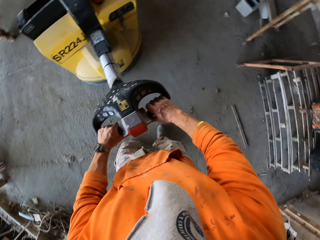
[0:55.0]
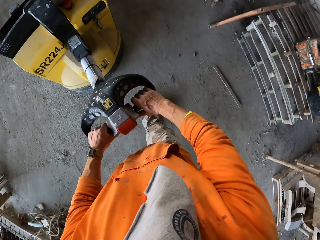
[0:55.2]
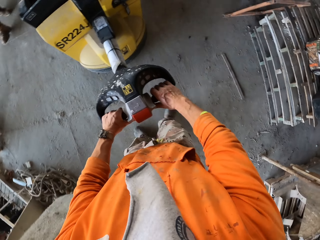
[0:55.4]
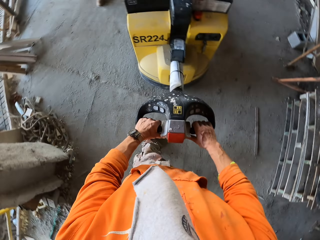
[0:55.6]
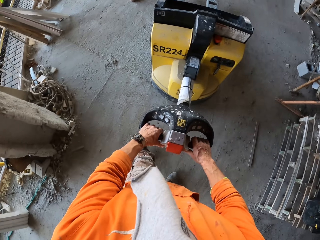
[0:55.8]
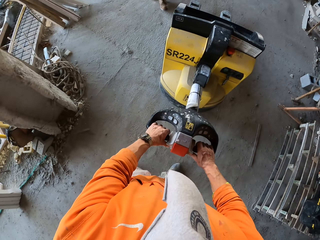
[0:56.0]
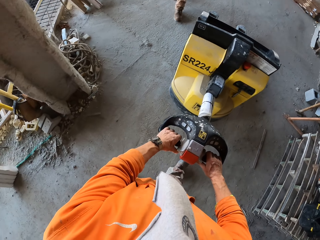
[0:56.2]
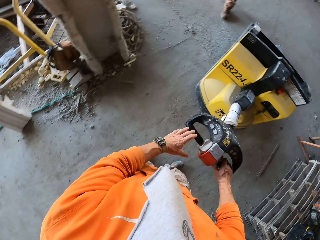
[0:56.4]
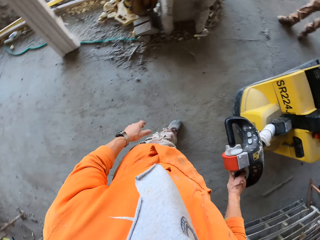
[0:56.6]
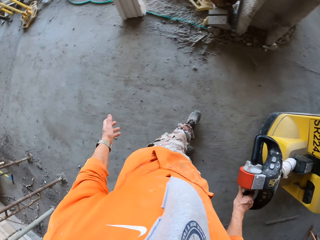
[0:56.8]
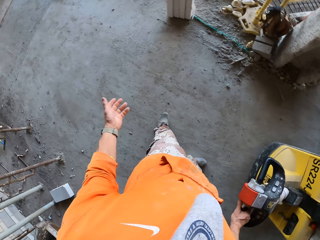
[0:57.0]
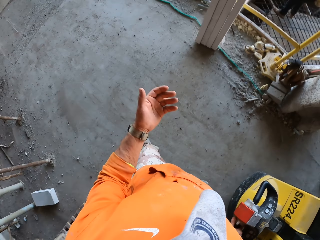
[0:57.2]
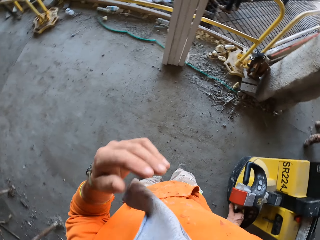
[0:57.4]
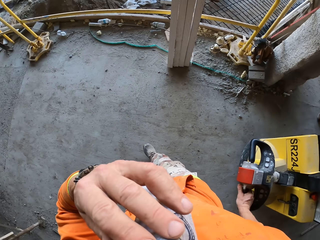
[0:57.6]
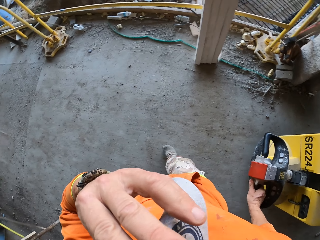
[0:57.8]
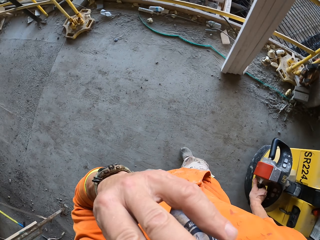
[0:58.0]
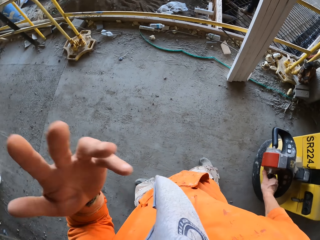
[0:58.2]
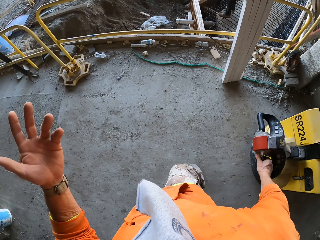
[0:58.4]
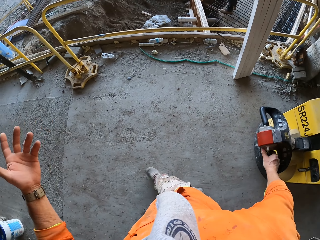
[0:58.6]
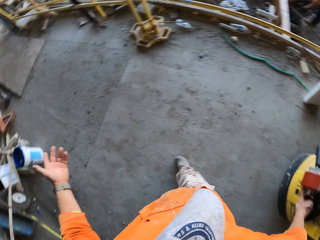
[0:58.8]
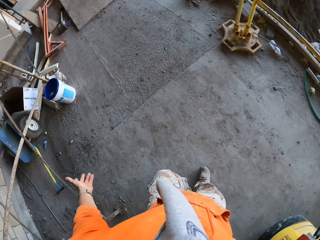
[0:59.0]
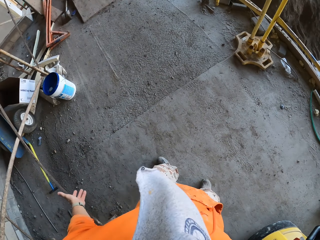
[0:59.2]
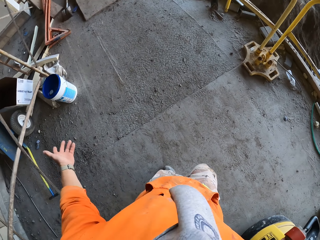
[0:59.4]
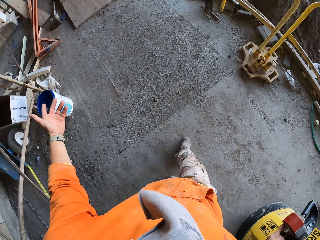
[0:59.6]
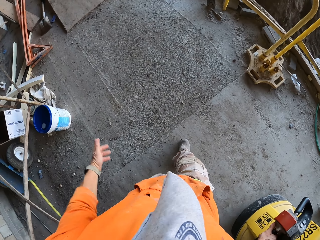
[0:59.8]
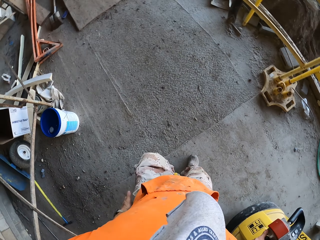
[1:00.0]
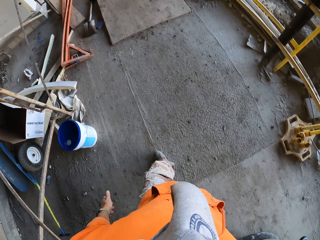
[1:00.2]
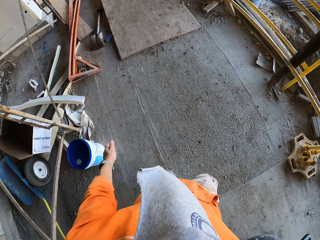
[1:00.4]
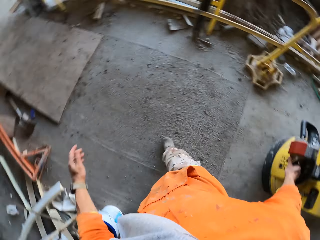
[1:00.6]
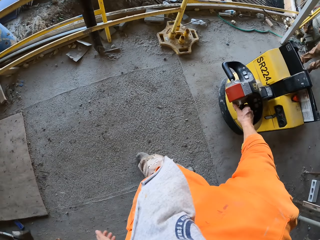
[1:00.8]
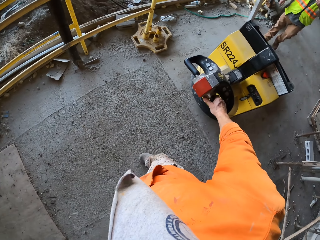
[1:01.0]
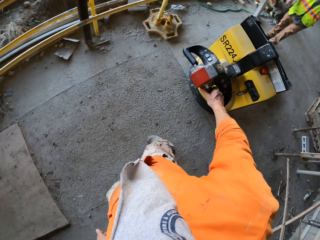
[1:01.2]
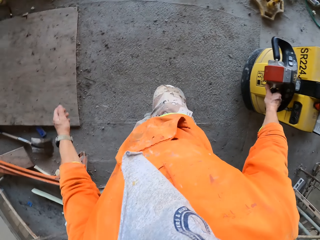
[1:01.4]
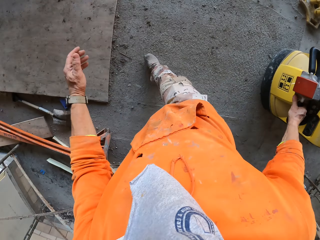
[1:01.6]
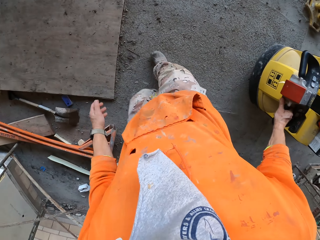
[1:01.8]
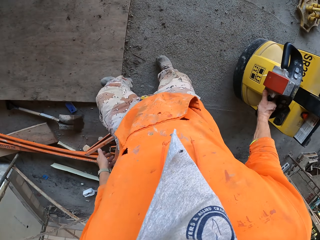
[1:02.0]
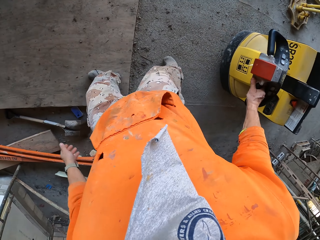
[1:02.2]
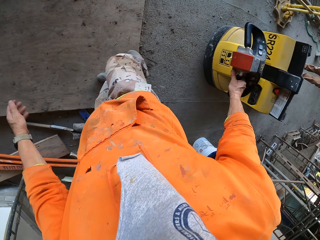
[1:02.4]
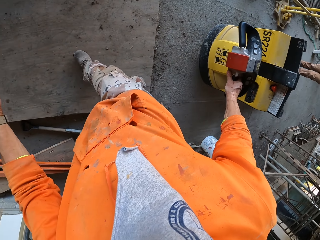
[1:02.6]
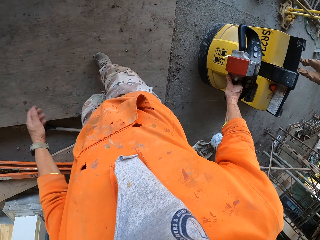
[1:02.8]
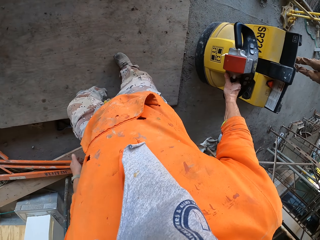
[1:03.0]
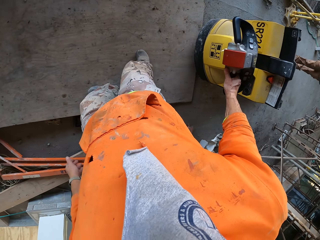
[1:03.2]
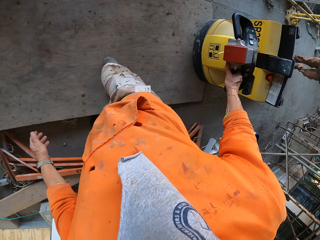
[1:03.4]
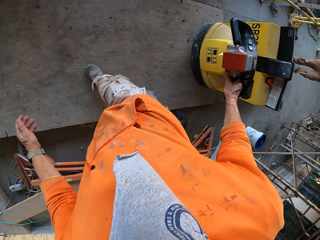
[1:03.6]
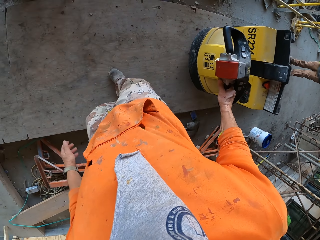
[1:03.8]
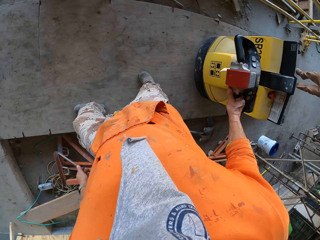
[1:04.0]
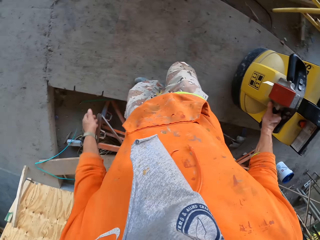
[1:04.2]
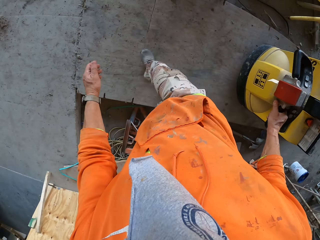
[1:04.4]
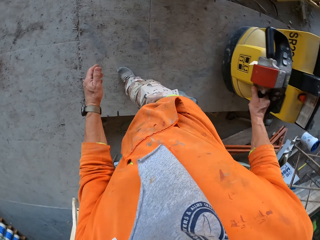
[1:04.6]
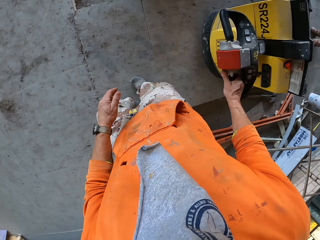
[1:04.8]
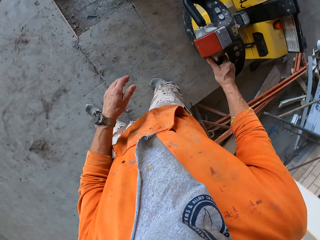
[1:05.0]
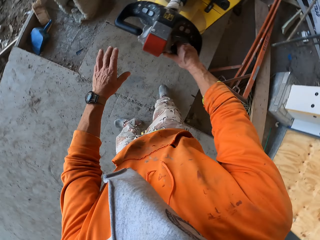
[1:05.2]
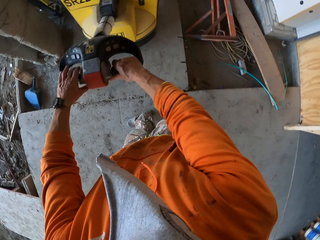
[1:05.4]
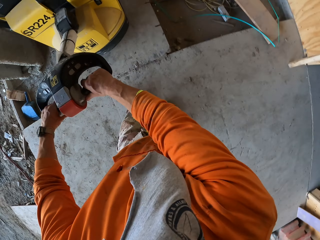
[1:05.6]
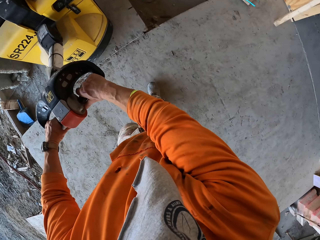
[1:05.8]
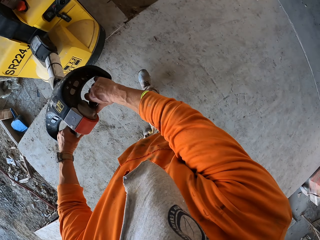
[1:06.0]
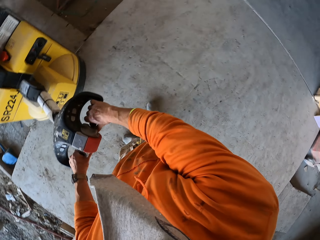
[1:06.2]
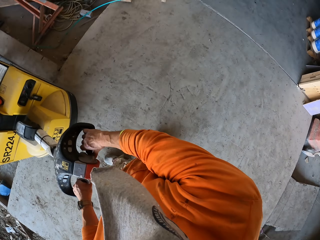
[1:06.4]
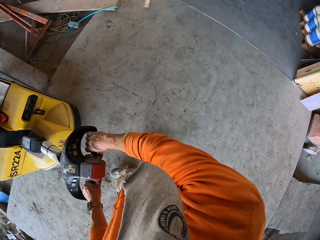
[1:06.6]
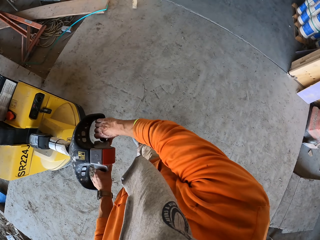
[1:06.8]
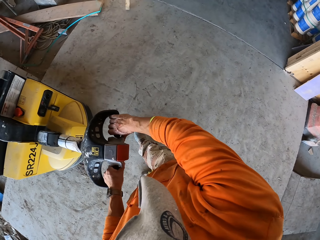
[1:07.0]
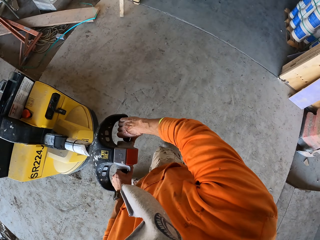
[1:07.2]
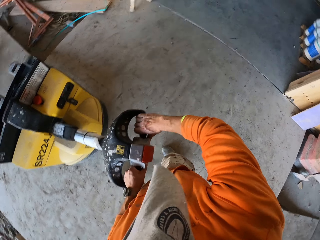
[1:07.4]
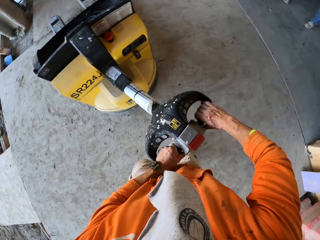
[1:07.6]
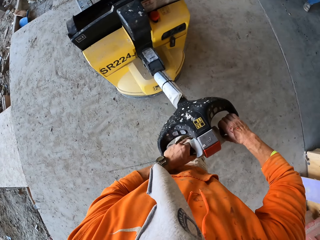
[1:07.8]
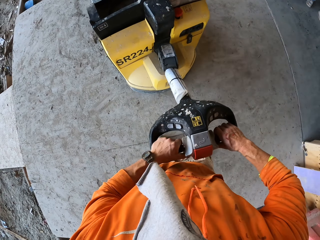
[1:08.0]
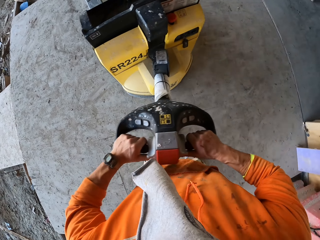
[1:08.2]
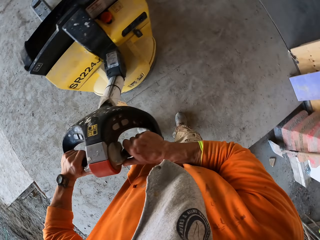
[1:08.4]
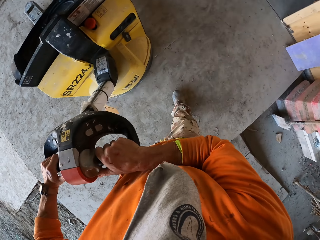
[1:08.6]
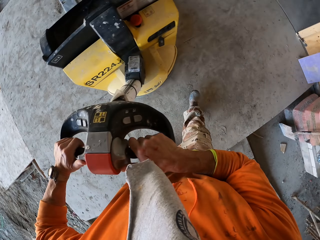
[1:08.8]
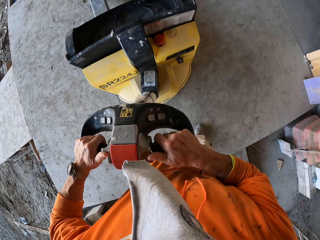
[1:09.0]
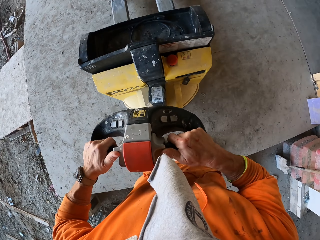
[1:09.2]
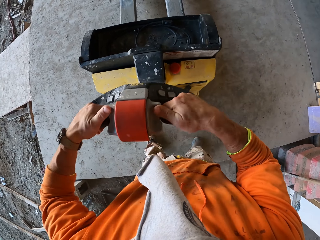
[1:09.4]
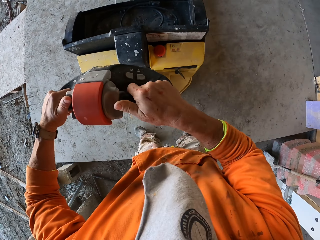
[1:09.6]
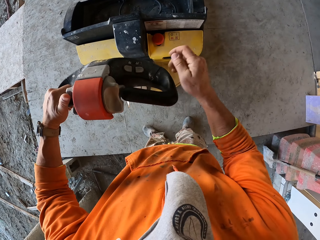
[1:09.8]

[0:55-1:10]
The camera wearer adjusts his mask. He touches the face mask cloth. He lowers the hand. He interacts with a man. He pushes the floor grinding machine around. He holds the floor grinding machine handle with both hands. He smoothens the floor with the floor grinding machine.

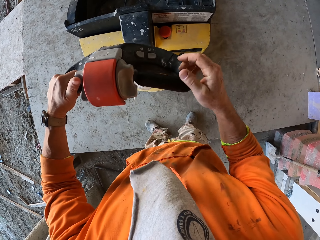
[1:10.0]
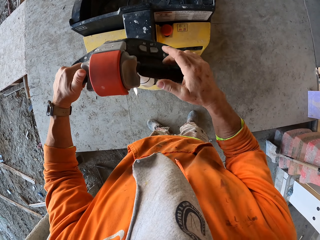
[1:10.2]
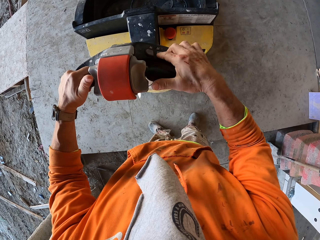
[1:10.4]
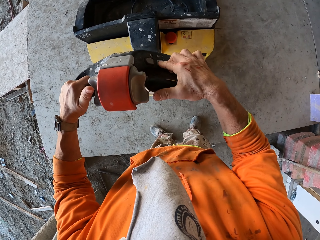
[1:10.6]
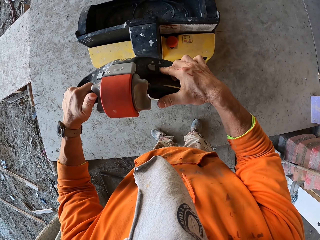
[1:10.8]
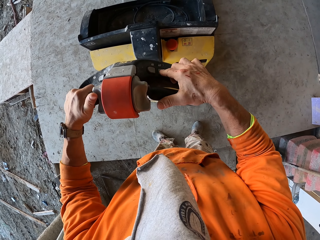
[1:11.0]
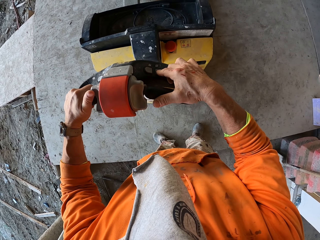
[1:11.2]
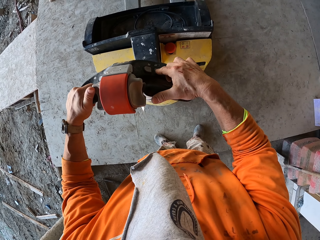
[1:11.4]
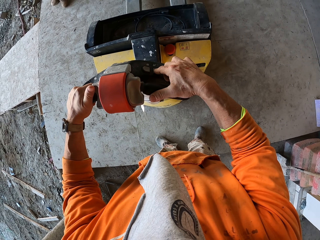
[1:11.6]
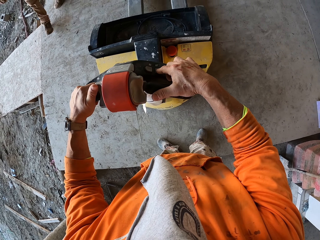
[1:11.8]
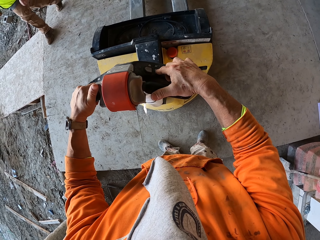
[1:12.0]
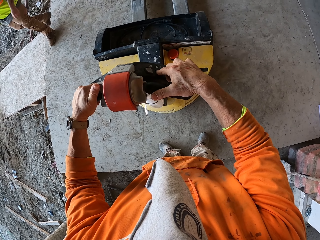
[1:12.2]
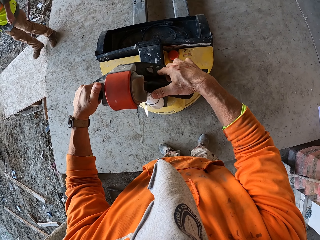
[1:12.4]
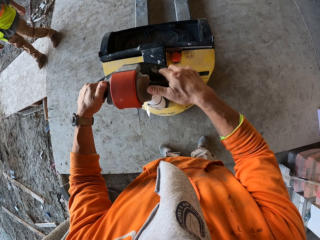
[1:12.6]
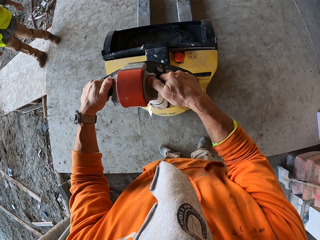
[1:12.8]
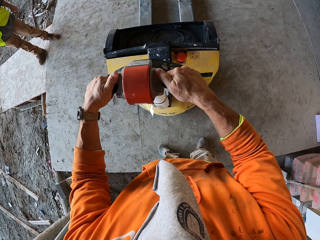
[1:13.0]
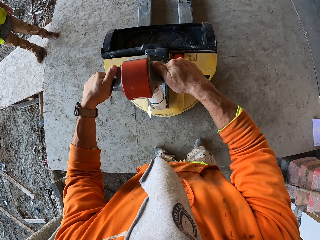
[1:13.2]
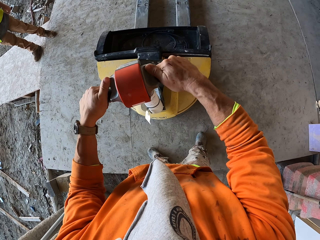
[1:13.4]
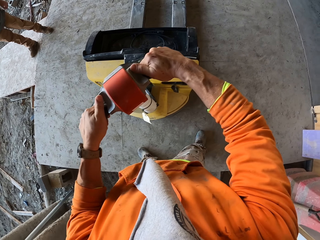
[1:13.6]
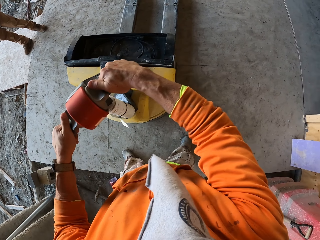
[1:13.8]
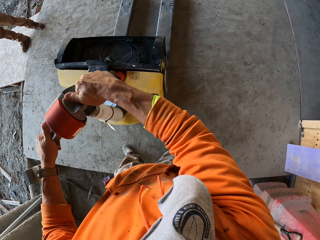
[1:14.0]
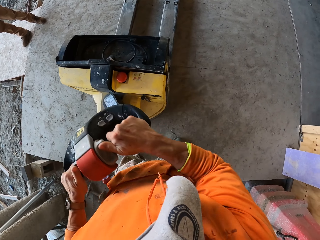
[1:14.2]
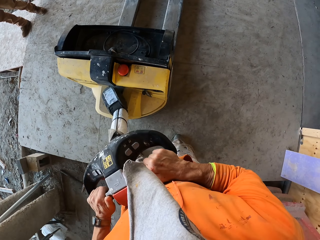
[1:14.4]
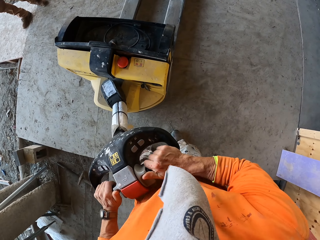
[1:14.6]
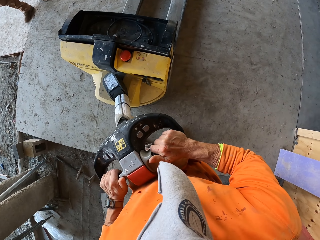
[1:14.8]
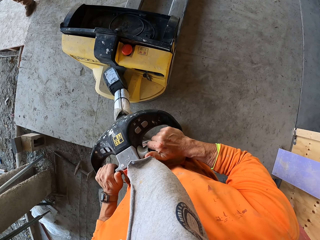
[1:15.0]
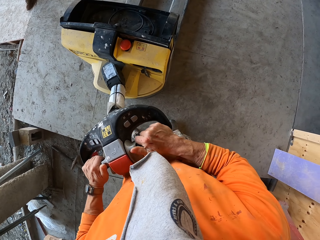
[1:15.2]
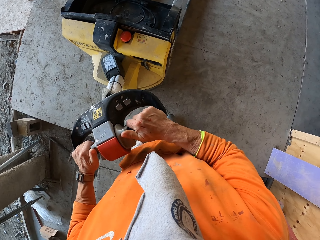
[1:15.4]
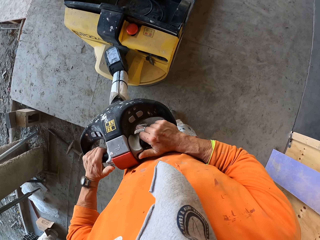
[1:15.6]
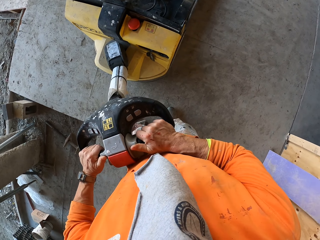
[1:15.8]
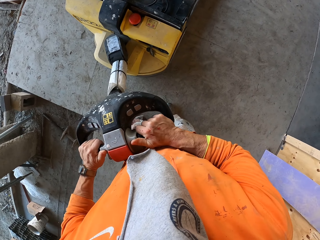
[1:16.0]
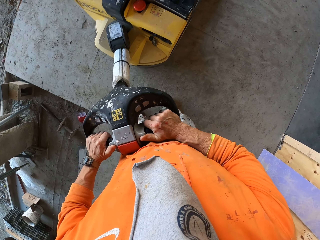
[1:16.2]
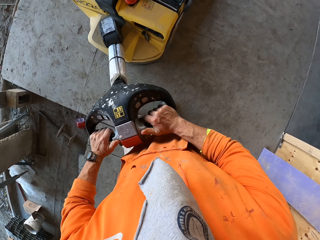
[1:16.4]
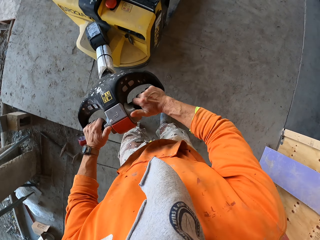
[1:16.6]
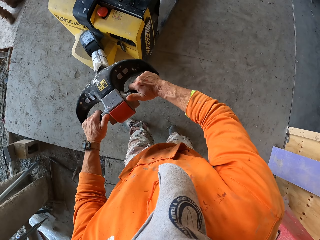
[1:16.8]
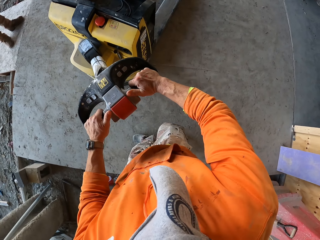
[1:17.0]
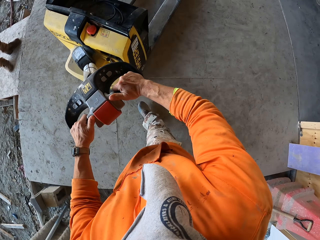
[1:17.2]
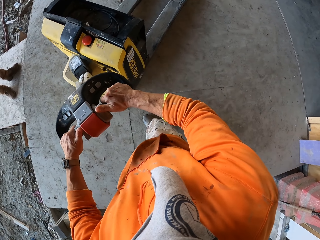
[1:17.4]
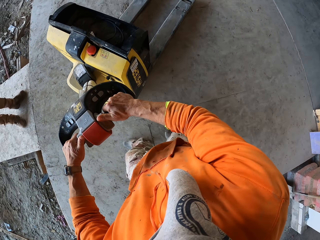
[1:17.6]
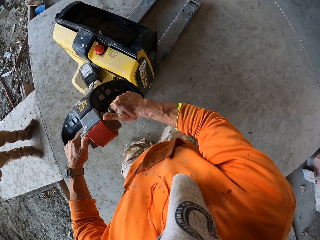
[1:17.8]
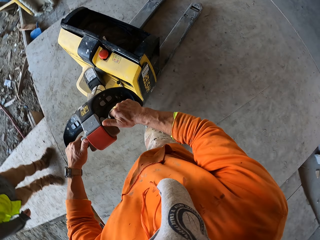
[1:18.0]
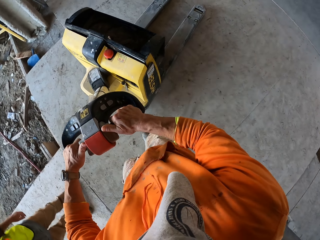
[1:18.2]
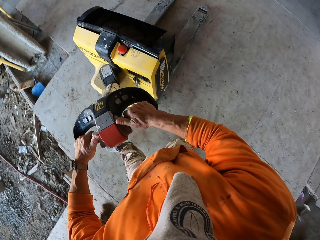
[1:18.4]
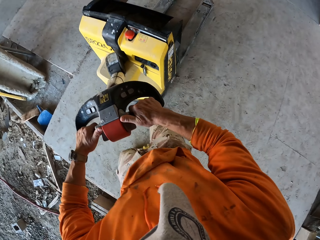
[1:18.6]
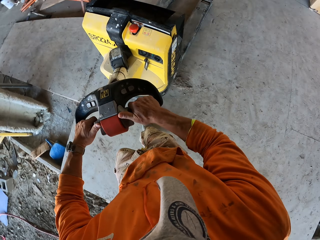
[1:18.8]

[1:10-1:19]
The camera wearer presses a button on the machine. They stop pulling the electric pallet truck. A person walks around. The camera wearer adjusts the floor machine handle. They pull the electric pallet truck.
